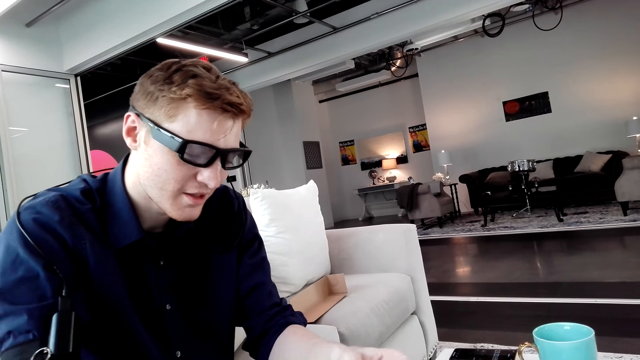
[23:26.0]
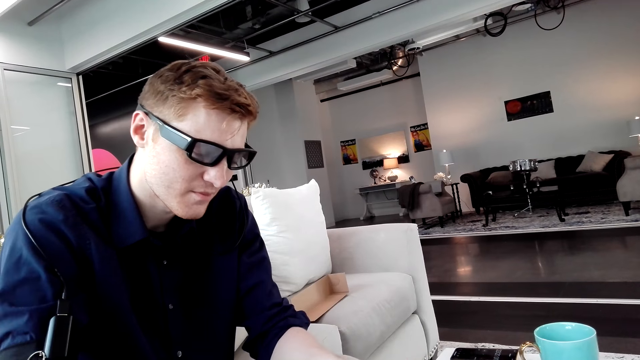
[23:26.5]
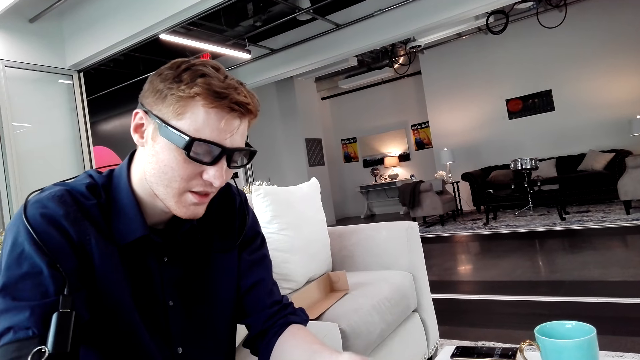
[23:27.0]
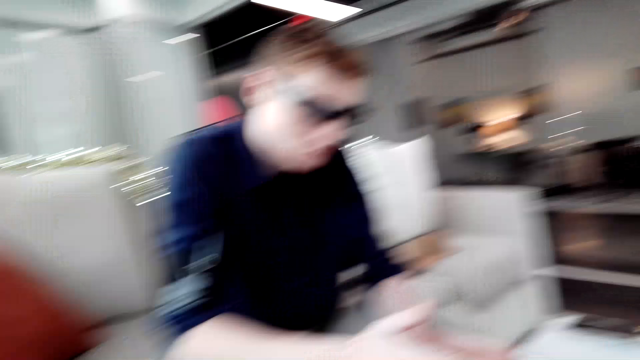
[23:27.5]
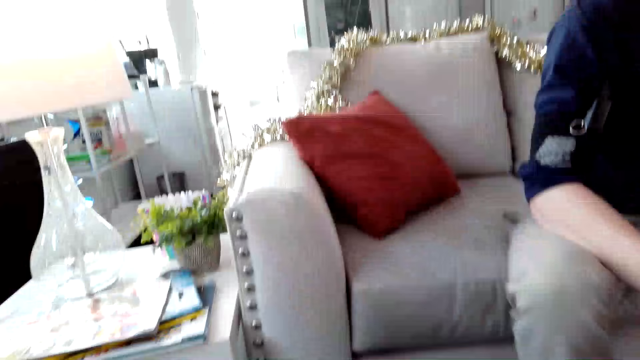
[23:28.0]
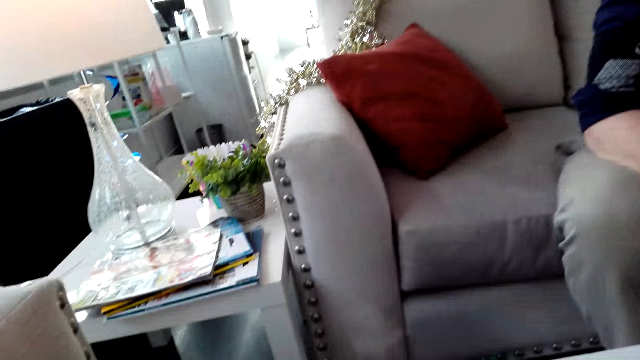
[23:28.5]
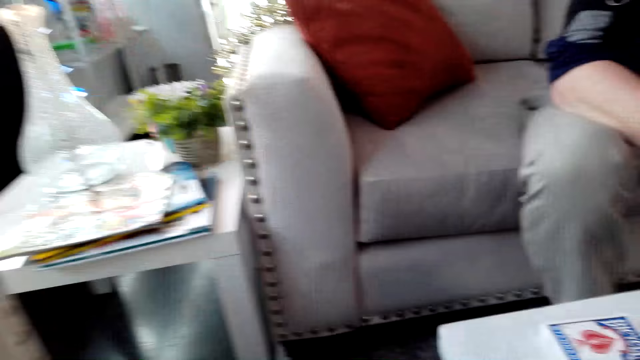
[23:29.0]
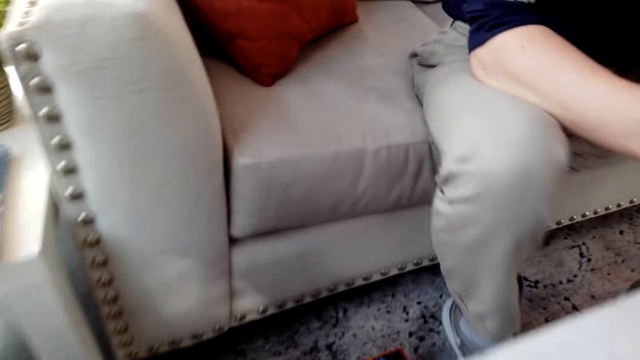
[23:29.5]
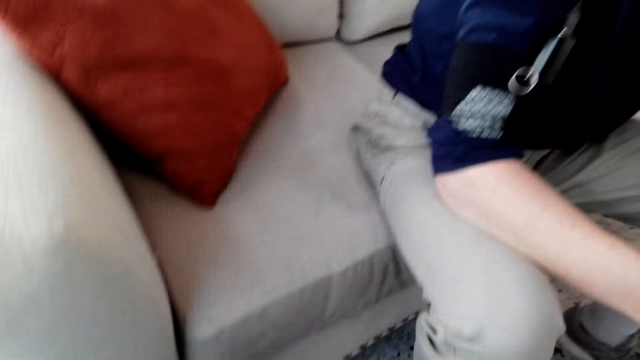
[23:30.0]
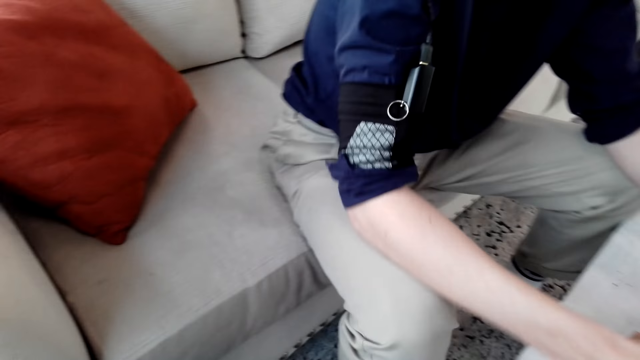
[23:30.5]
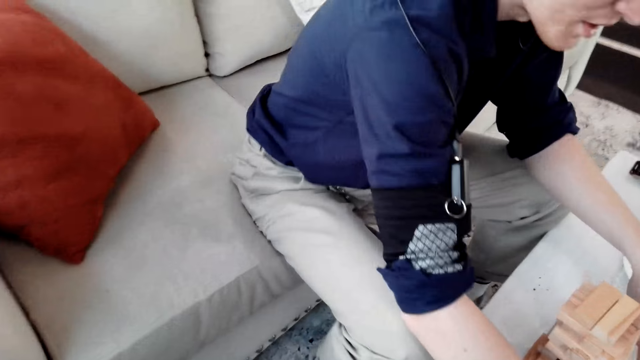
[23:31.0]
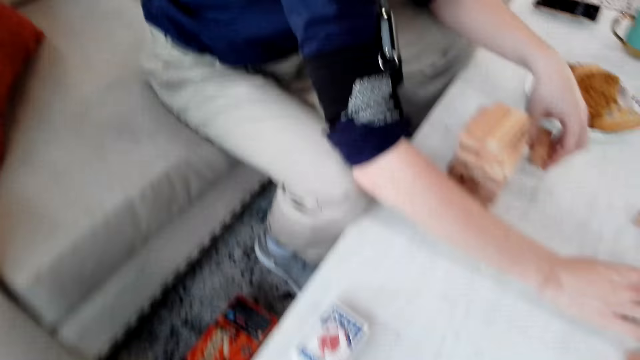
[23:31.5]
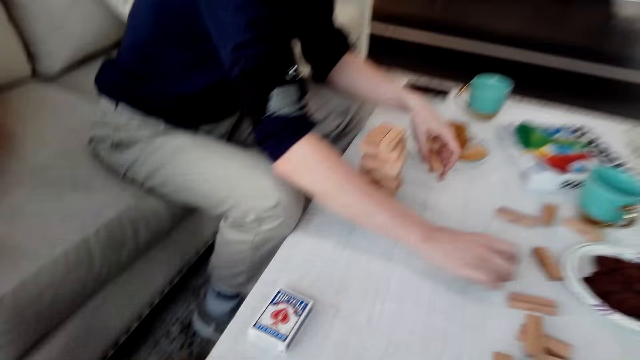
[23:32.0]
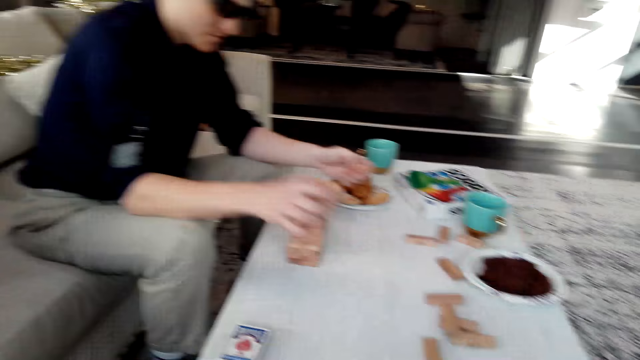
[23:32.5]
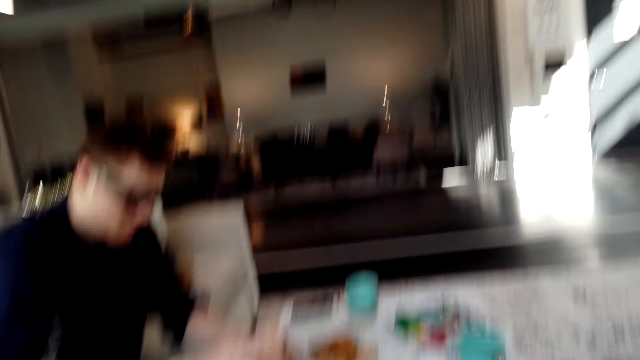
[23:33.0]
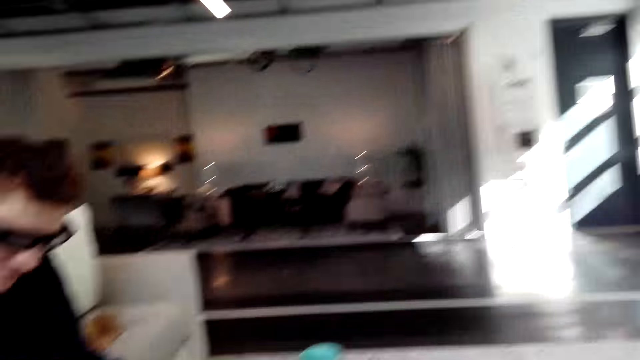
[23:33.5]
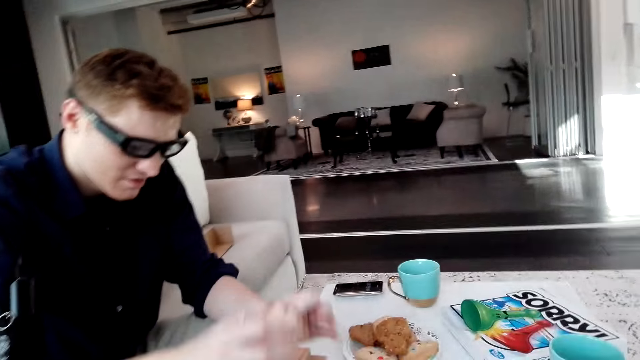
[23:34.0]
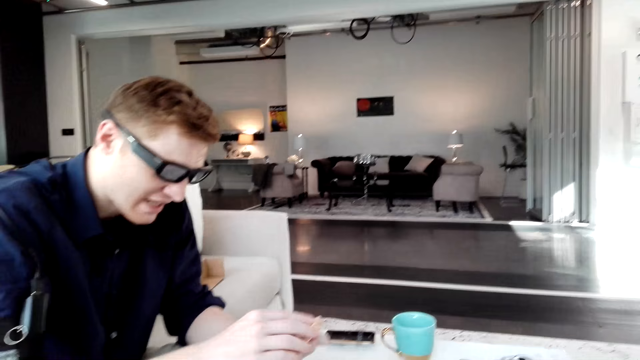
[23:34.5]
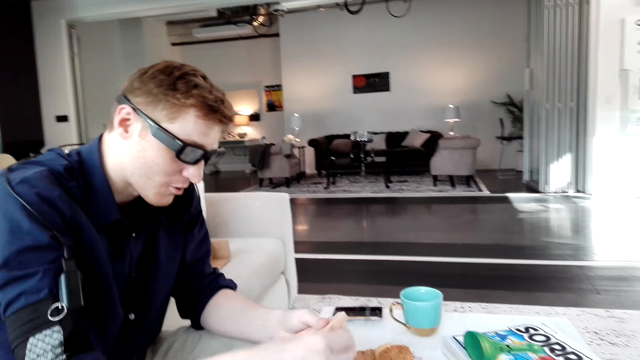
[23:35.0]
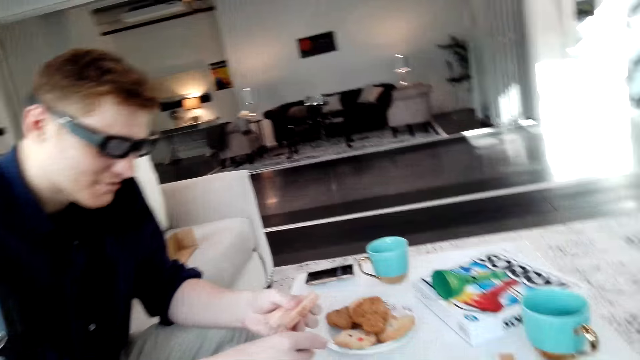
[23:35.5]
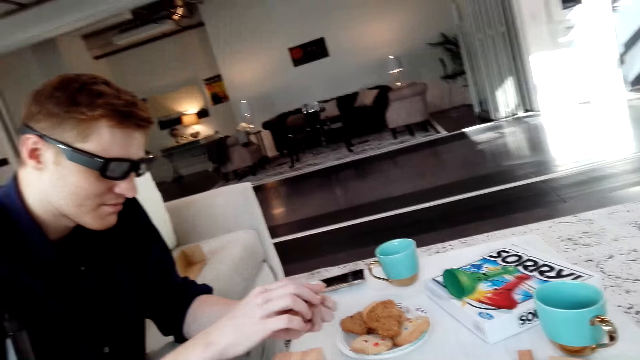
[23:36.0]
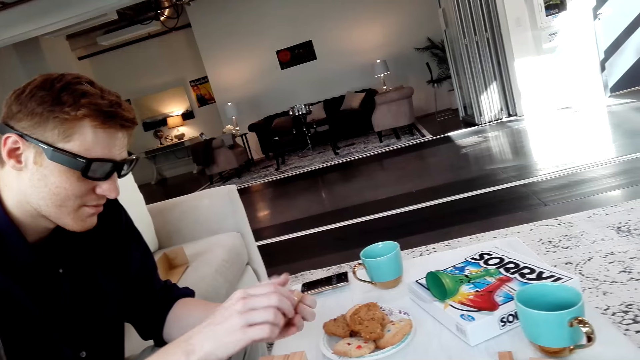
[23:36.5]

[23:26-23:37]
A man arranges Jenga blocks. The camera wearer looks around. The man picks the Jenga blocks. The man arranges the Jenga blocks.

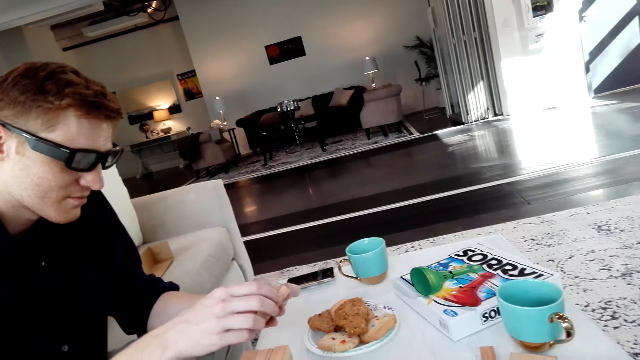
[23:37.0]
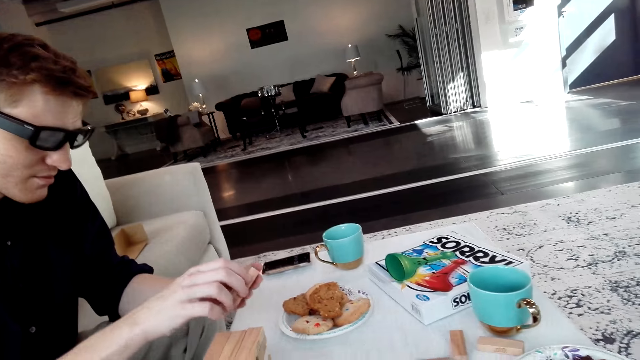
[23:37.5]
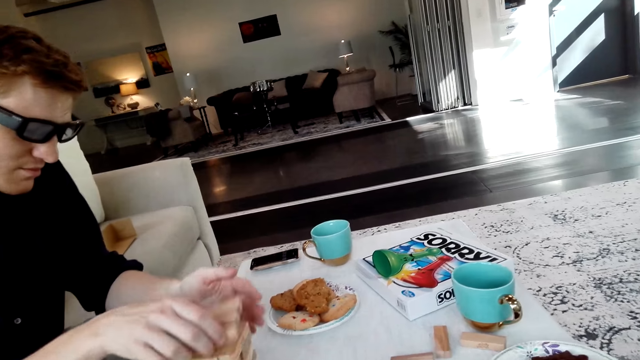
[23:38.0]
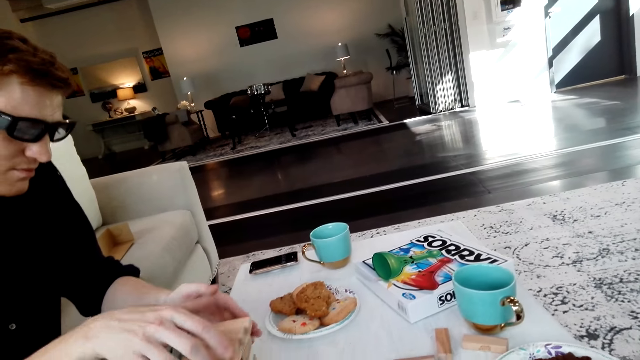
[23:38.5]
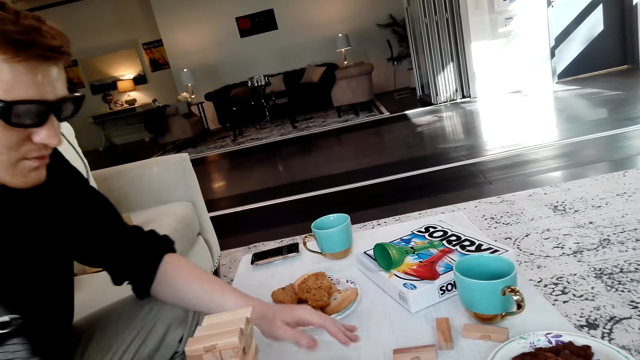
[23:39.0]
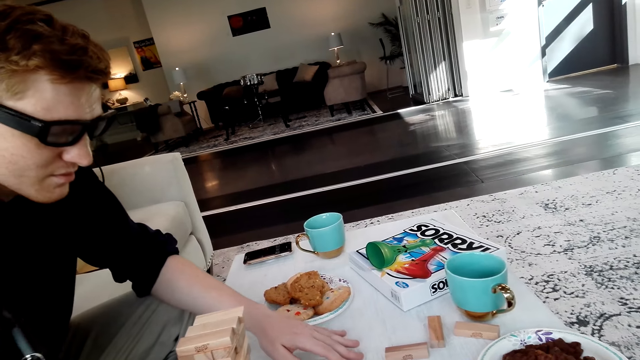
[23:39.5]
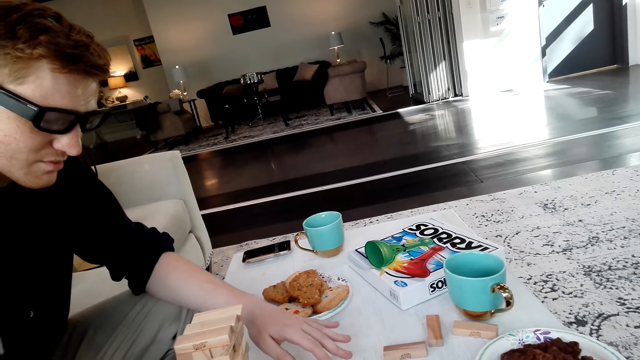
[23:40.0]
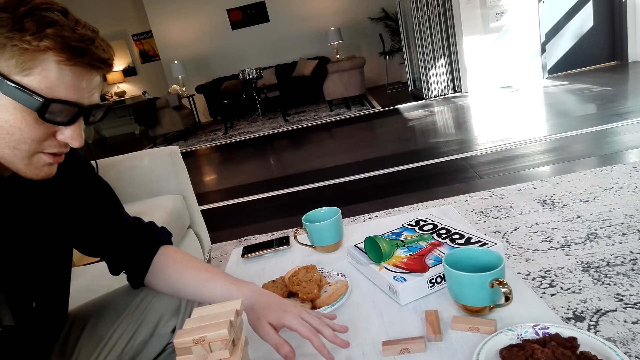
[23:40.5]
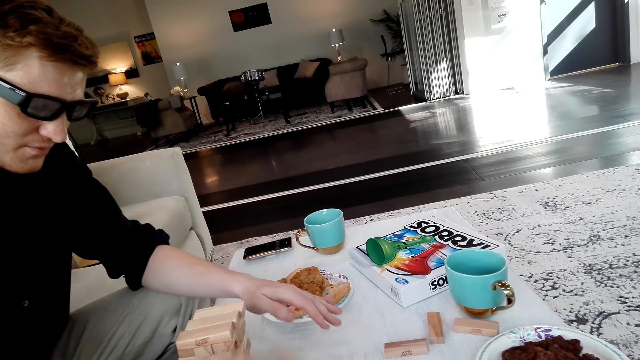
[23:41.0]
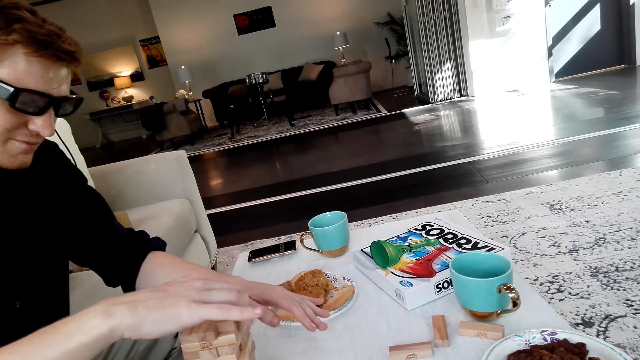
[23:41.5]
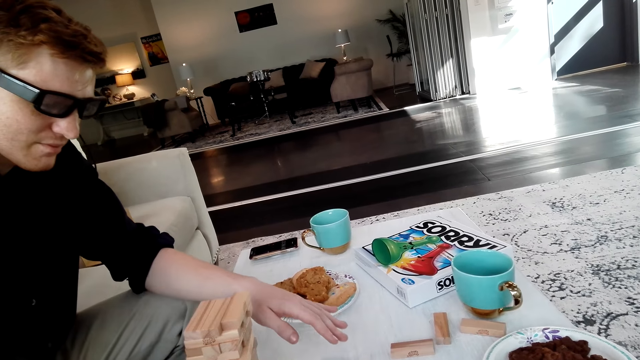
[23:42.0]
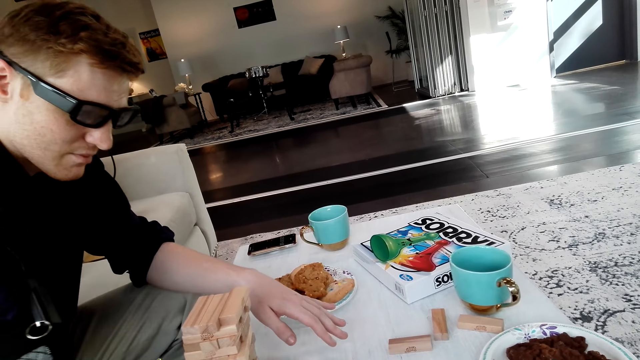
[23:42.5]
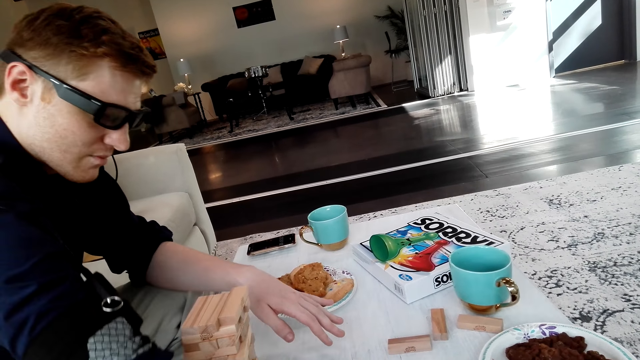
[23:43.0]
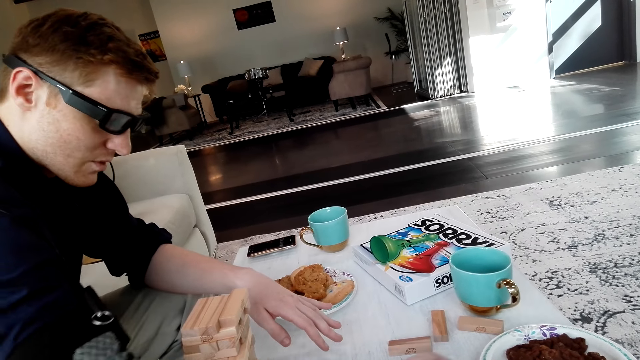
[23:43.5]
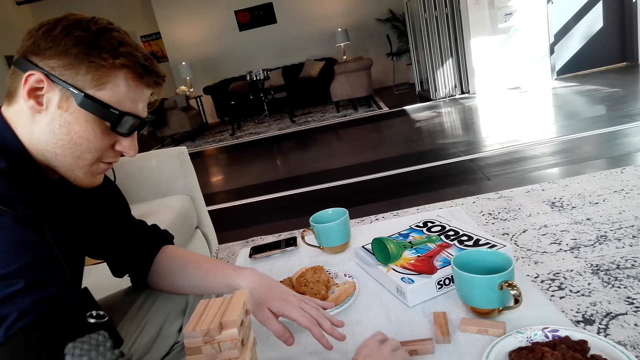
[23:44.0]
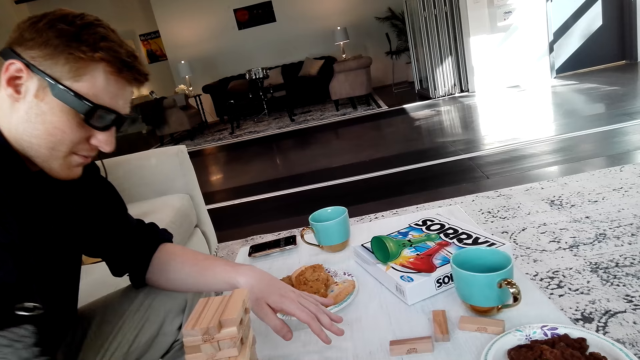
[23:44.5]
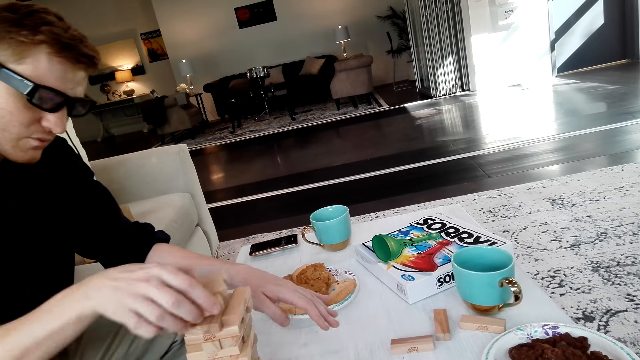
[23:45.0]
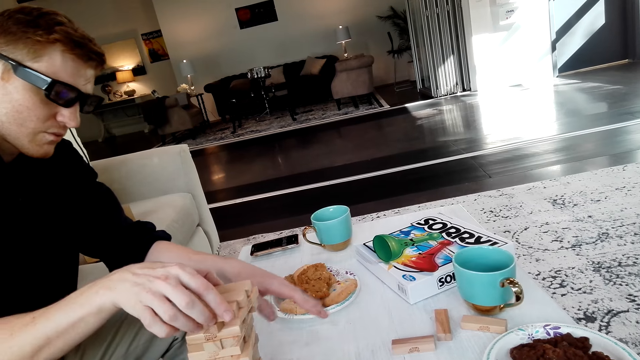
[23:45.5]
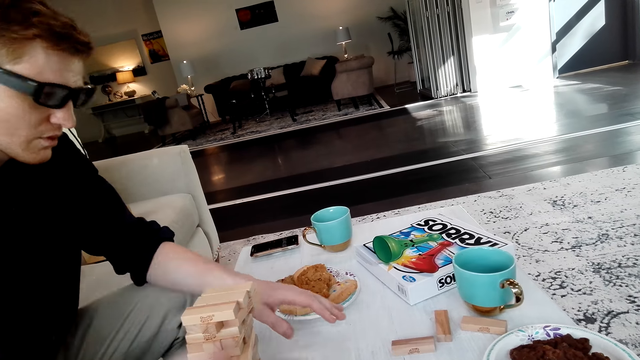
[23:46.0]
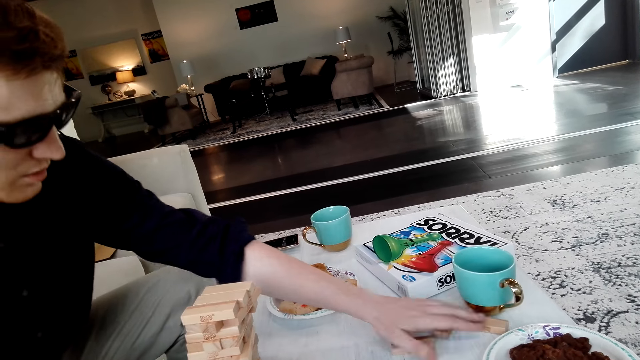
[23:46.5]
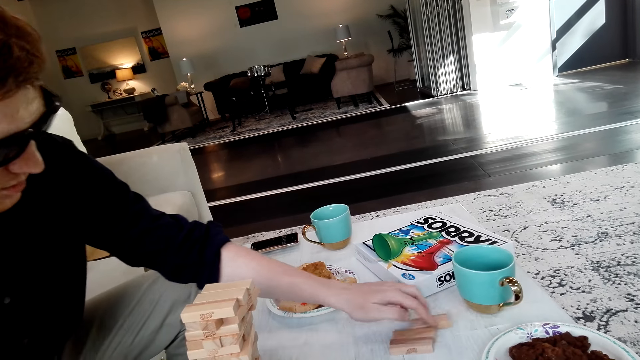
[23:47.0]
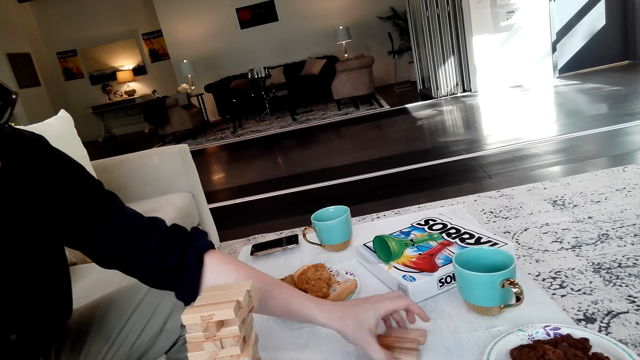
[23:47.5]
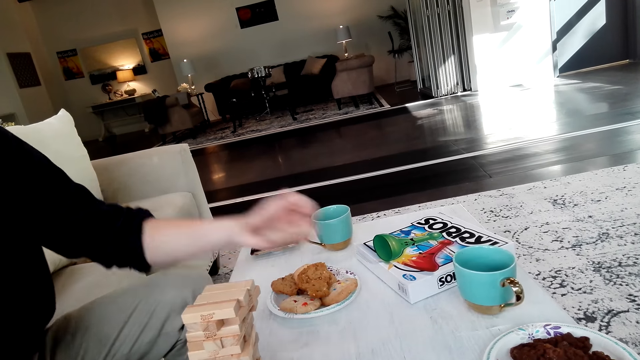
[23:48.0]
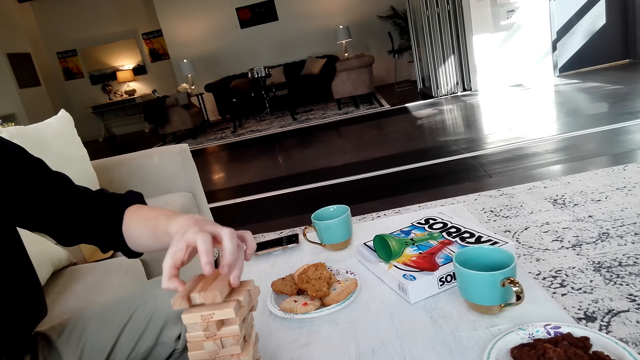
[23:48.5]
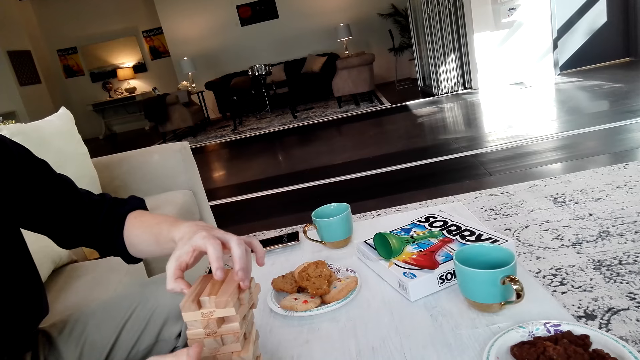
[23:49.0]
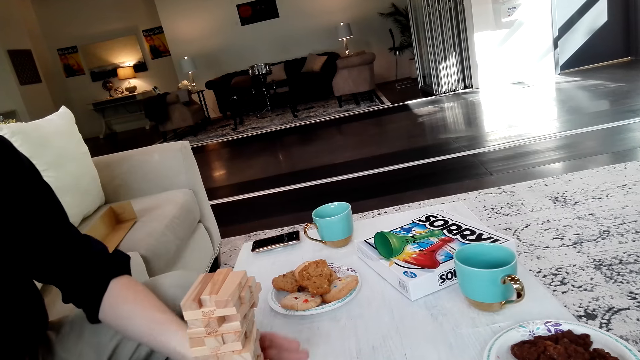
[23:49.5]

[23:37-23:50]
A man arranges Jenga blocks. The man picks the Jenga blocks. The man arranges the Jenga blocks. The man picks the Jenga blocks. The man arranges the Jenga blocks. The man picks the Jenga blocks. The man puts the Jenga blocks on a tower.
